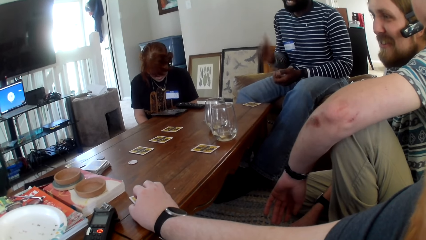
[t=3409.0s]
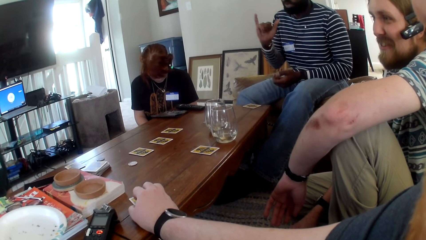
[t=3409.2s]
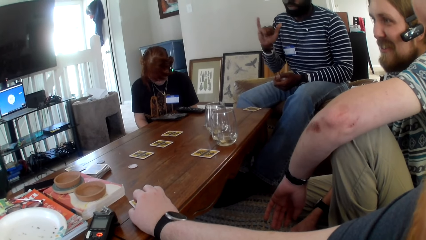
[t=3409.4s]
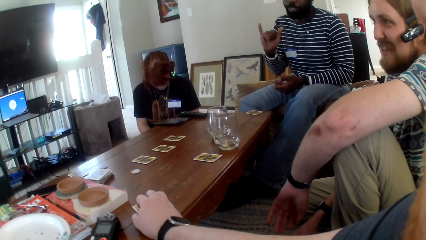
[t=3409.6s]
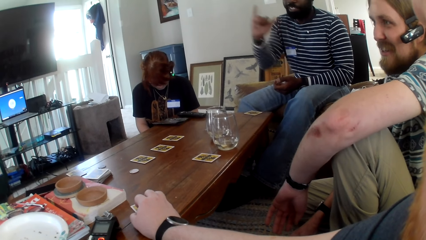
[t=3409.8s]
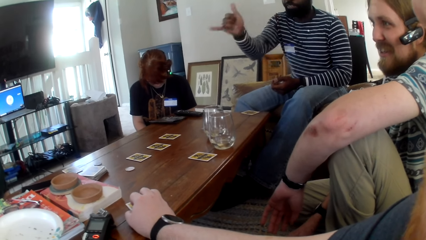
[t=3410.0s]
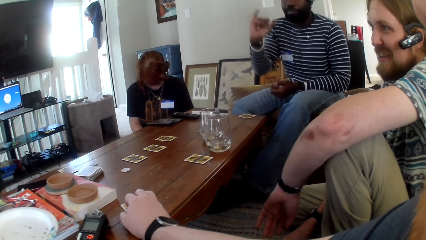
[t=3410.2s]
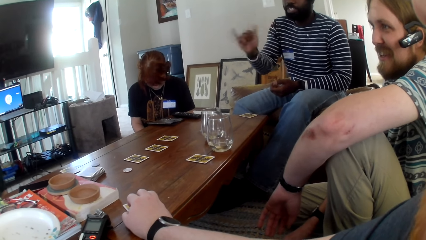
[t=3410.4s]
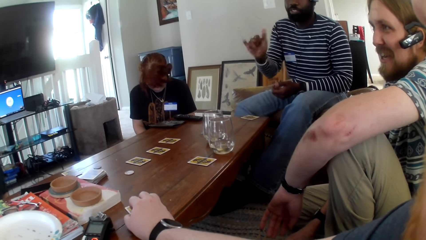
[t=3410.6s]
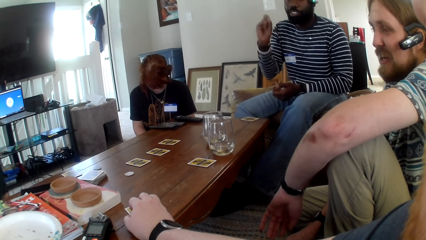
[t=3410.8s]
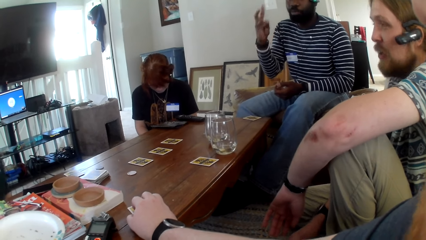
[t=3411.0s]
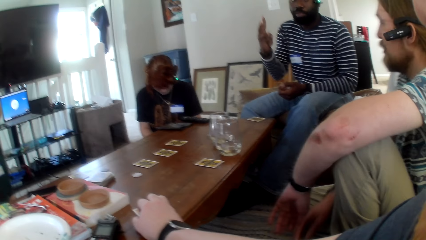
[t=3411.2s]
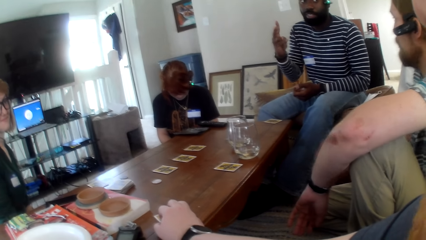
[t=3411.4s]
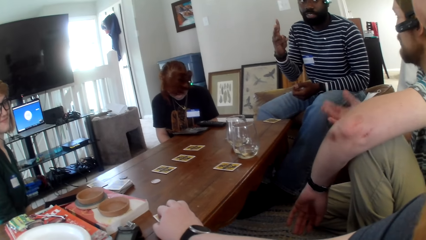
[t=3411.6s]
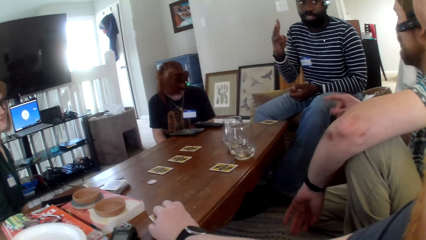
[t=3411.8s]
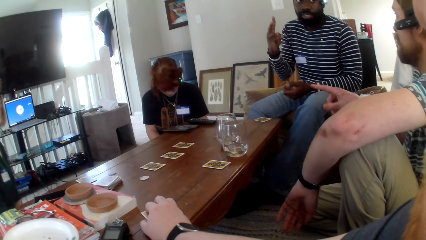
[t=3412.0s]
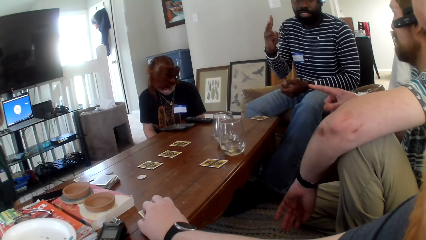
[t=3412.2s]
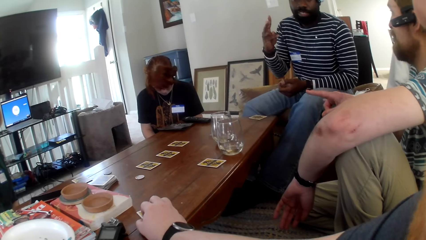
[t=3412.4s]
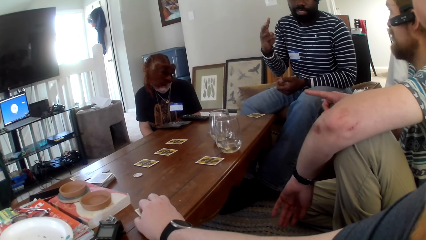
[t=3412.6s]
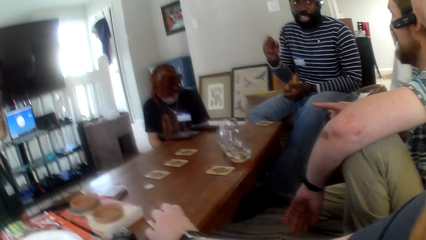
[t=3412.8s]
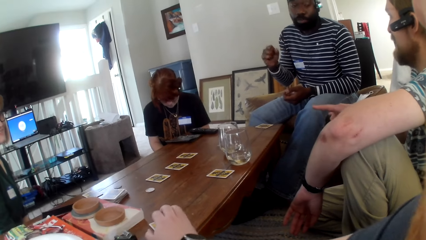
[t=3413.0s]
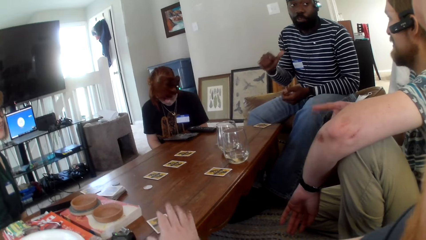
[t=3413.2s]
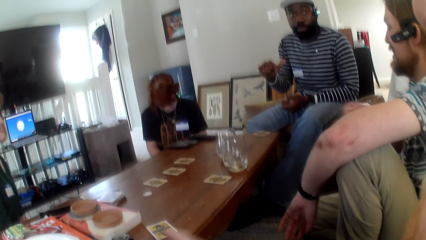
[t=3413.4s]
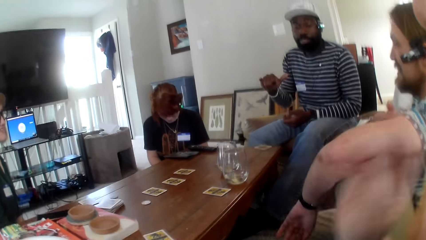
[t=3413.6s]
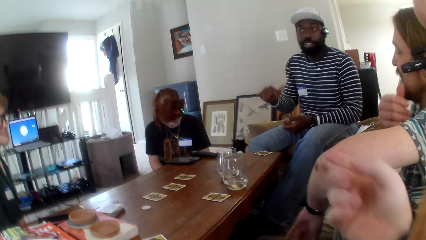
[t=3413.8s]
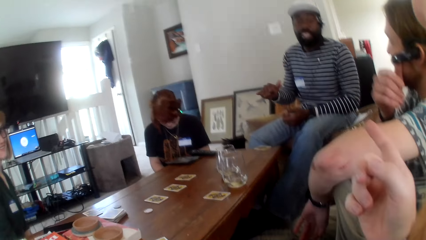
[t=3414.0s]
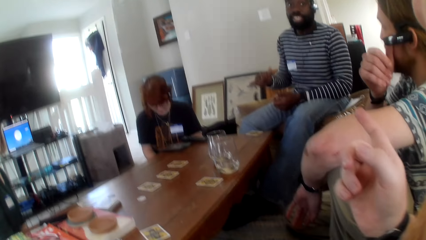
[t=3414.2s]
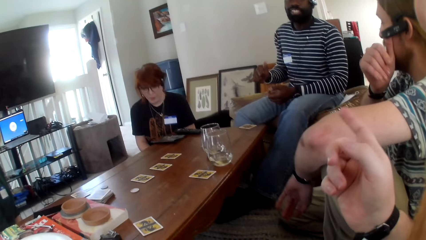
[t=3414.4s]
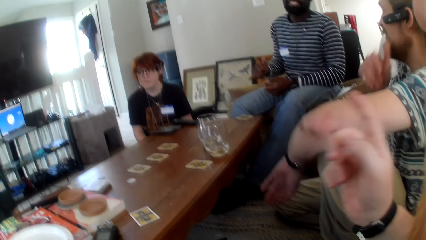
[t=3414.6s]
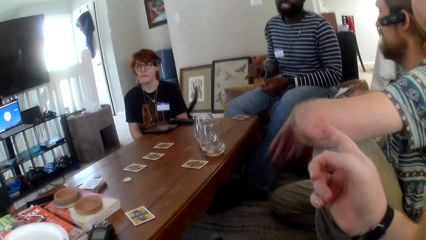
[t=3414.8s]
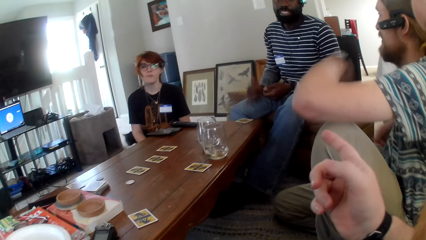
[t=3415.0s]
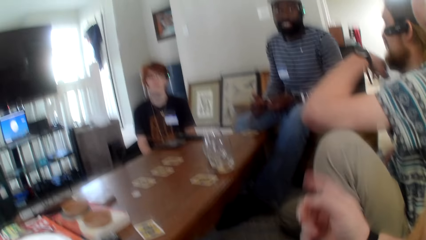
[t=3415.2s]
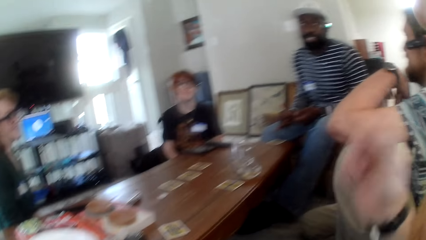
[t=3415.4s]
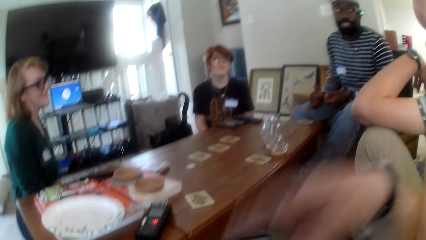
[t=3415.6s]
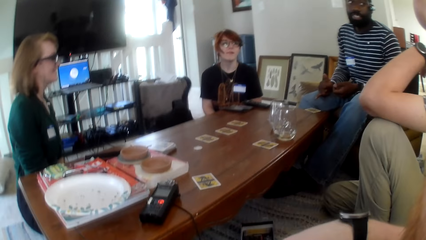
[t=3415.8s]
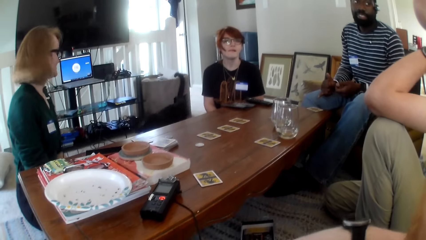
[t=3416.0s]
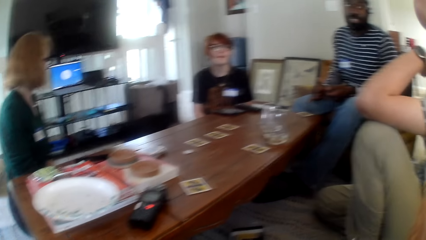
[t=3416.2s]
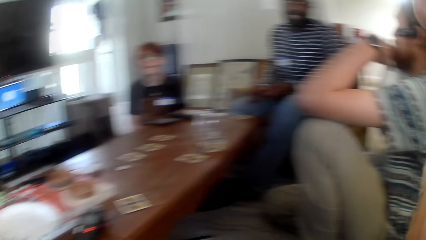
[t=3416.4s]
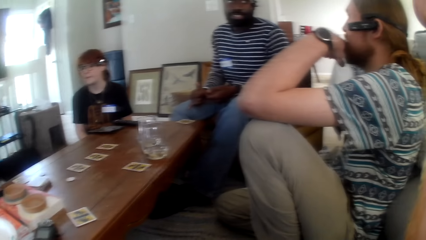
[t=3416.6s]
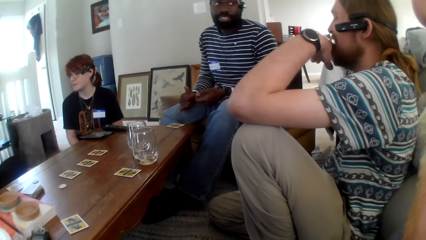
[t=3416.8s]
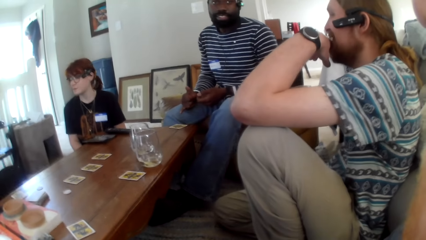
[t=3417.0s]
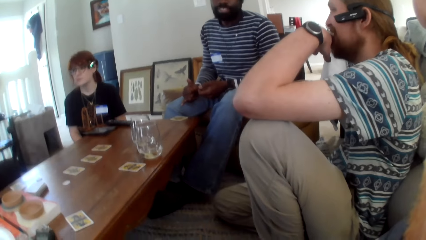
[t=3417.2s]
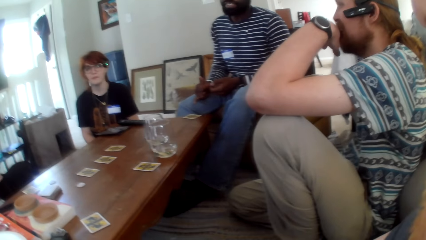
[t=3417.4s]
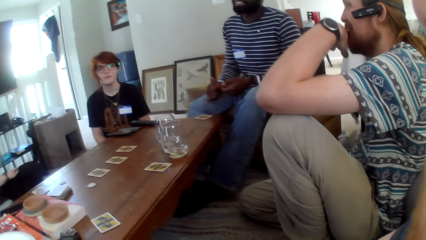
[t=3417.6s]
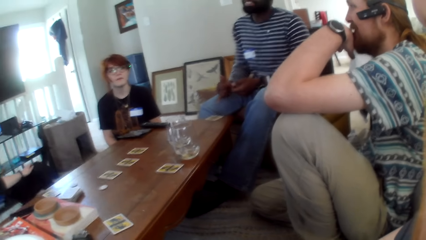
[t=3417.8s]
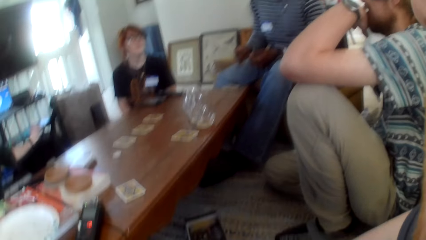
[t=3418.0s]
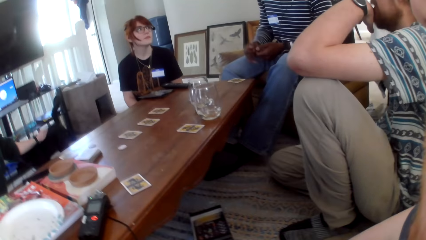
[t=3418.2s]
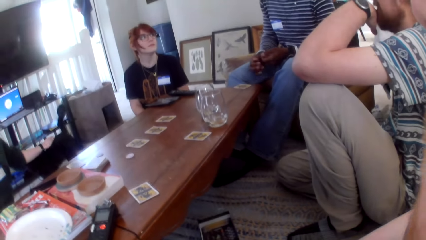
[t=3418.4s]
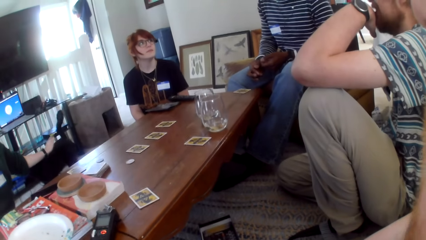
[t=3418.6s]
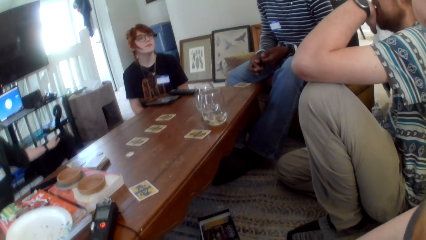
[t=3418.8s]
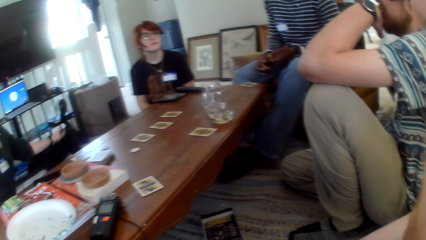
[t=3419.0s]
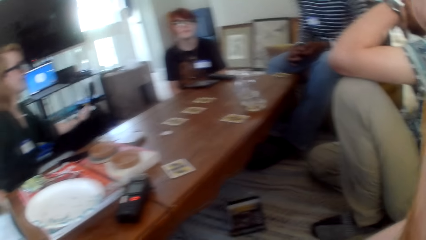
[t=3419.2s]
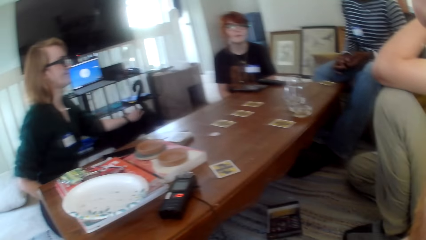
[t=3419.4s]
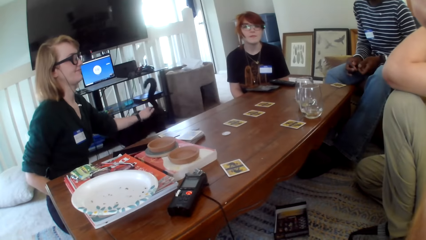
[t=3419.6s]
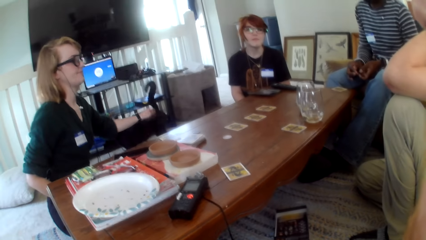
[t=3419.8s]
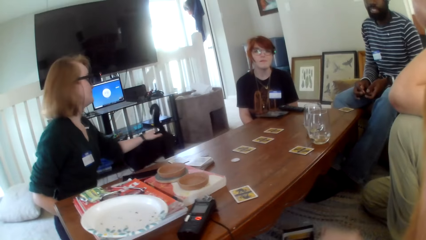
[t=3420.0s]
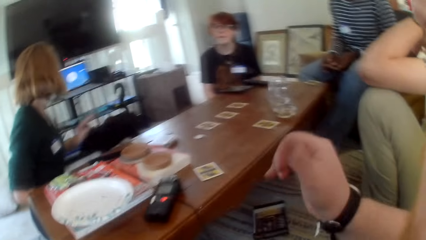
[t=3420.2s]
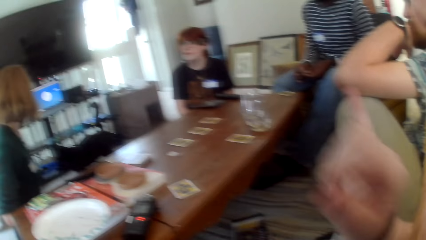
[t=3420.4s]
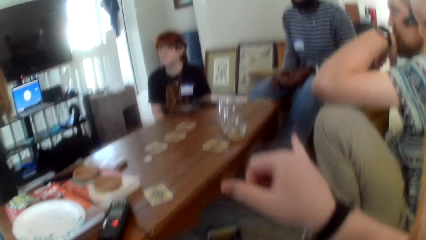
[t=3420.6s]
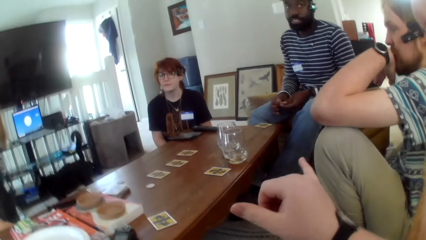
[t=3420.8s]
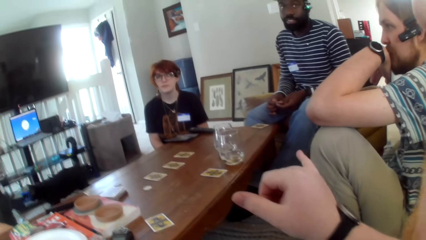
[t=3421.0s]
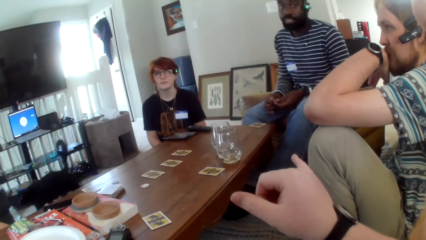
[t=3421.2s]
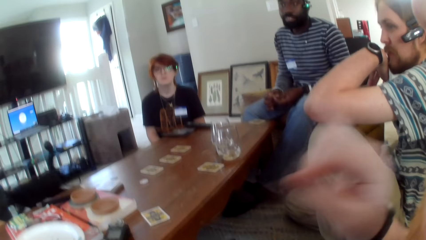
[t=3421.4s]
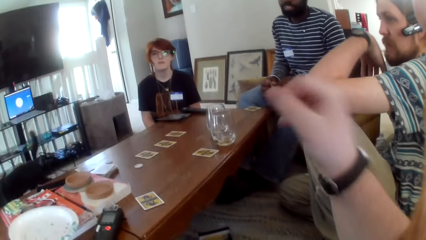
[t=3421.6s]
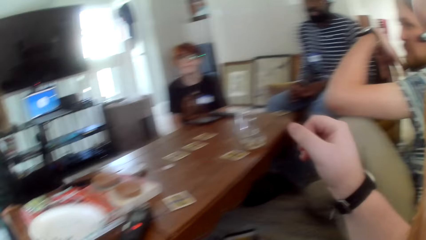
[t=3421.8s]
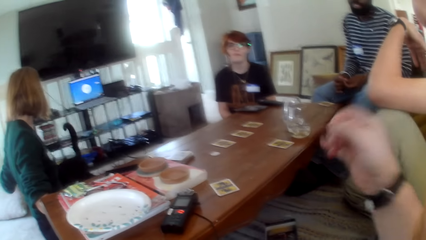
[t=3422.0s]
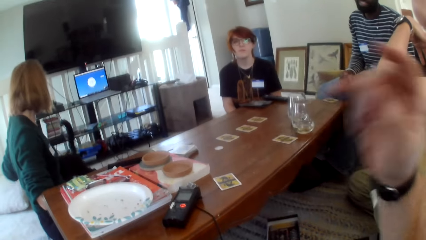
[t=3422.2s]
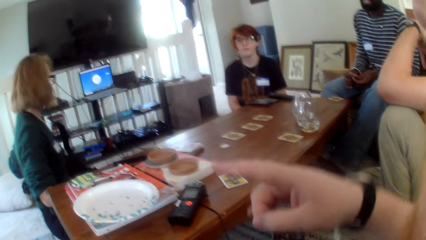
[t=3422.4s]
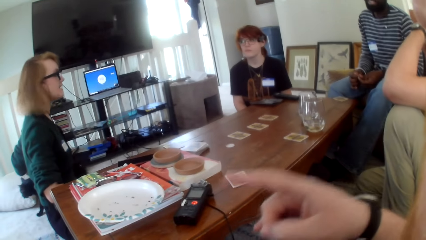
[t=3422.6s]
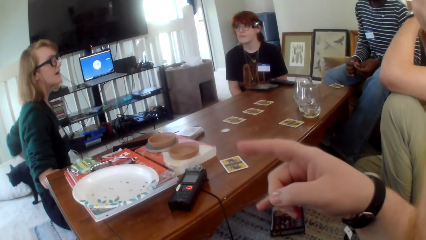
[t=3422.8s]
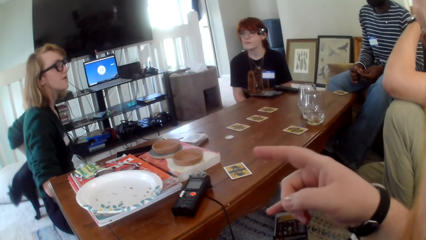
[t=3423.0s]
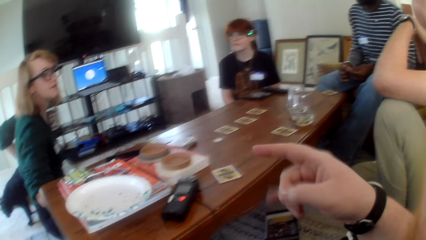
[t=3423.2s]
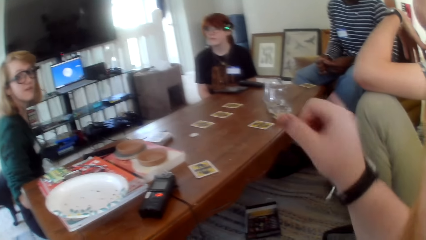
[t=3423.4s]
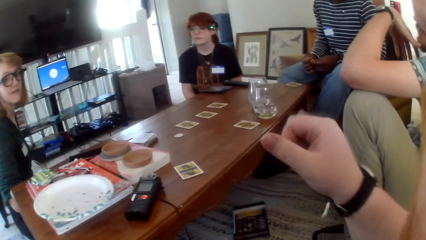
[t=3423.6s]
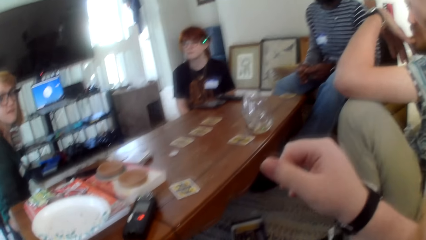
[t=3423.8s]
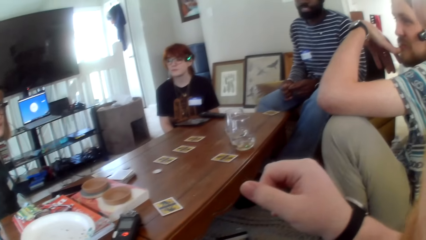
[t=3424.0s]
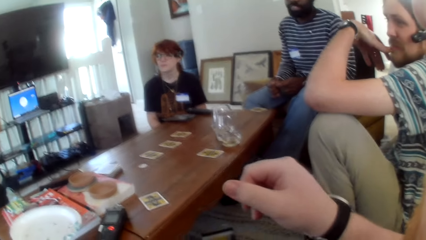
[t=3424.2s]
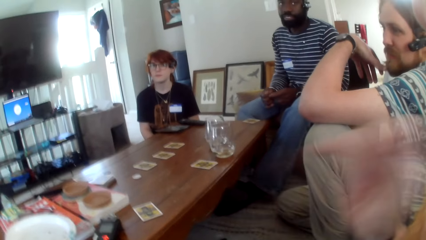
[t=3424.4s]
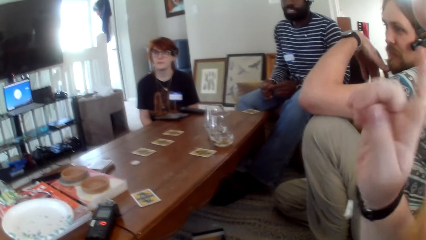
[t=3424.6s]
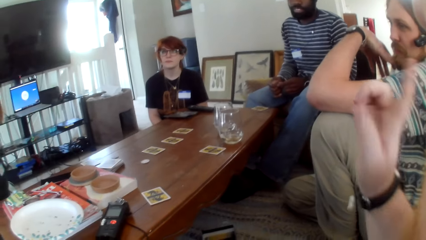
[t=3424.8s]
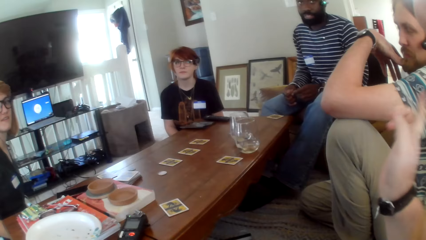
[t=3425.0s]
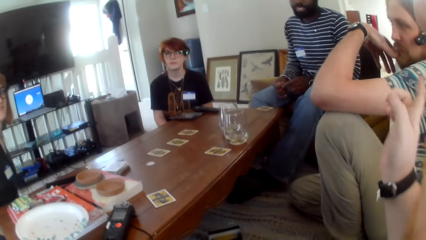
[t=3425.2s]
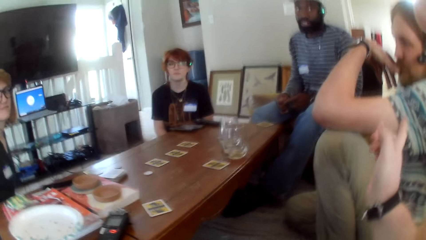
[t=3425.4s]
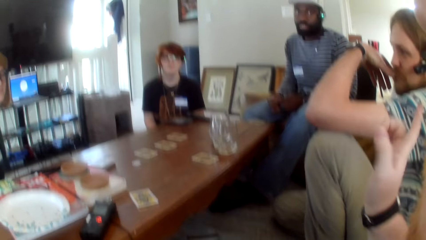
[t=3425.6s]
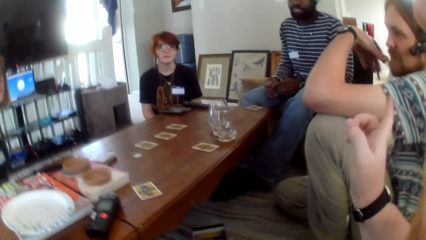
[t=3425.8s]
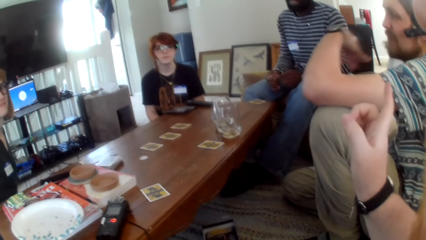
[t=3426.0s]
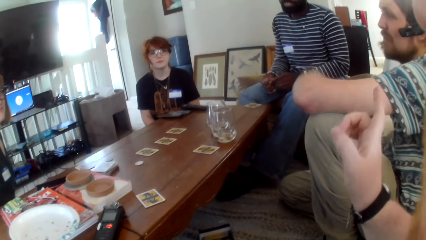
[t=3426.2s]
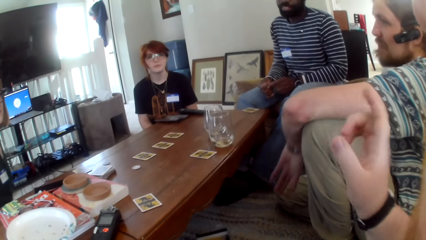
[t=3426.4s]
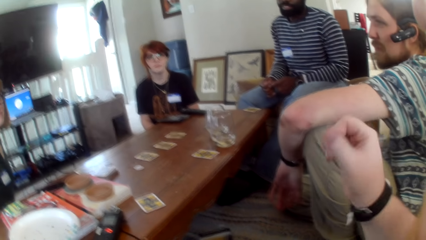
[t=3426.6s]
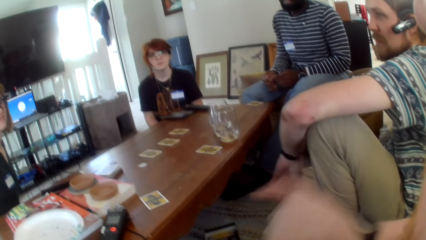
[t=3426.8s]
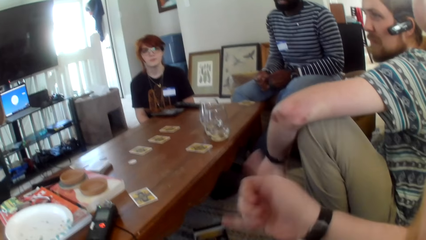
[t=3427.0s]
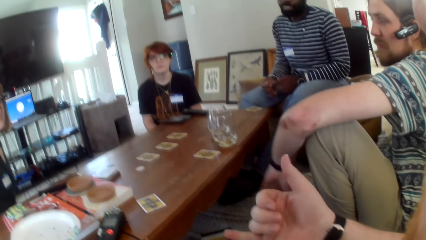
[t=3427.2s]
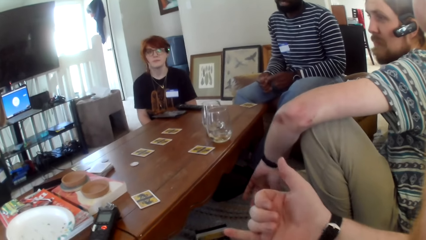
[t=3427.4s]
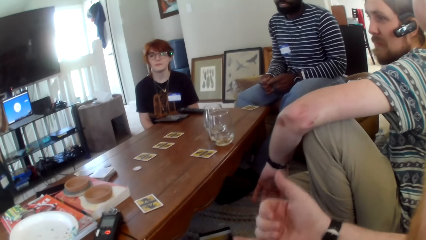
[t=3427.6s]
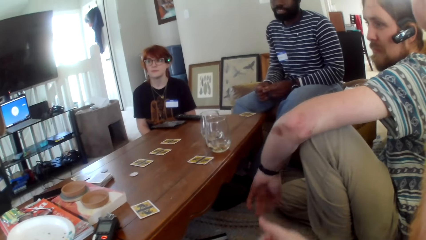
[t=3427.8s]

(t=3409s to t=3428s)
A person points at another person. The camera wearer points at the first person. The other person touches a cat. The camera wearer shows a hand sign. They talk pointing fingers.
